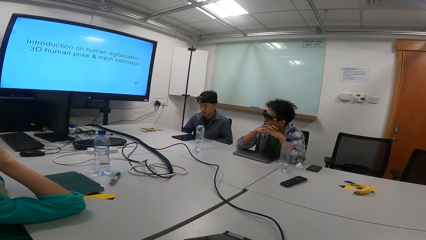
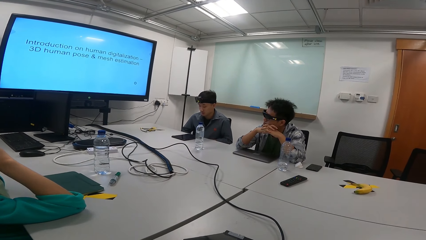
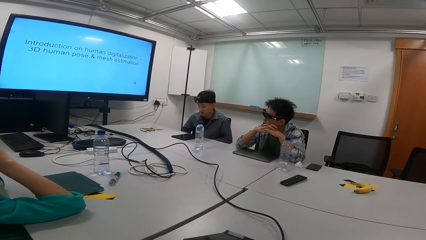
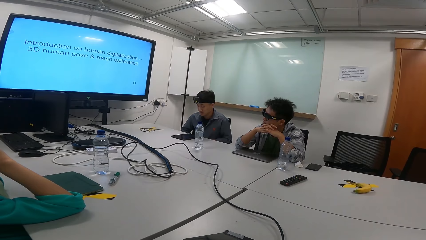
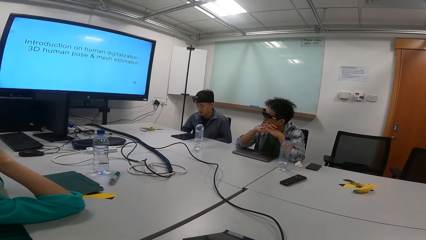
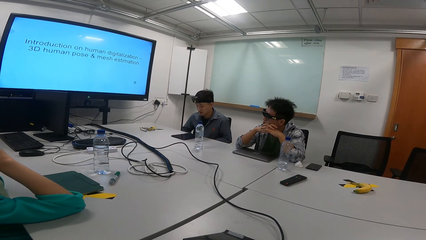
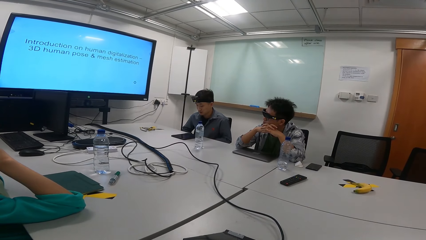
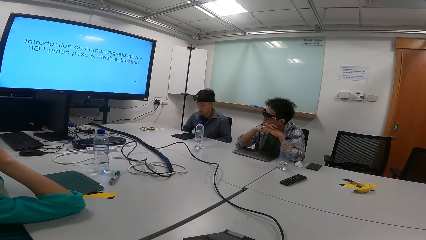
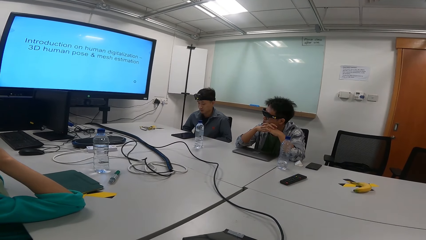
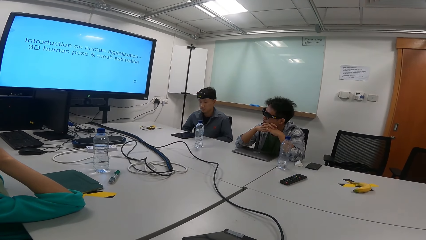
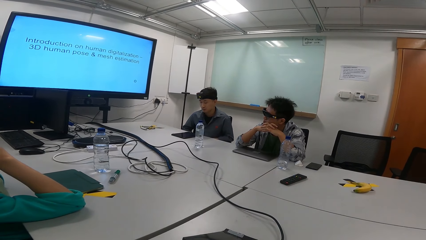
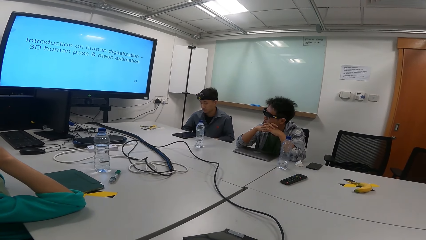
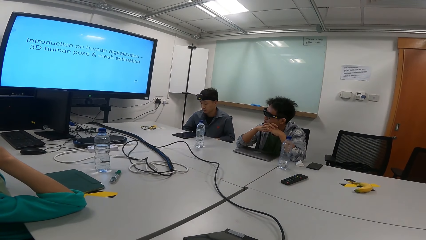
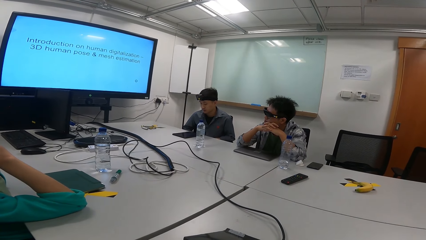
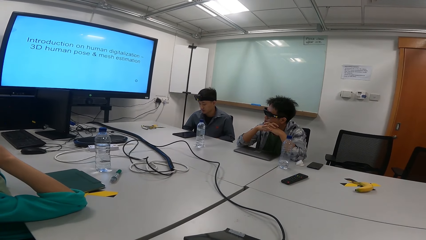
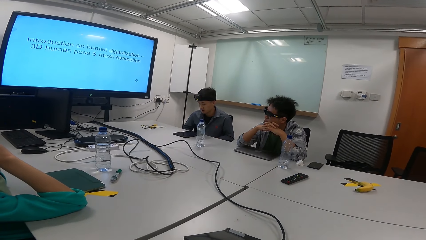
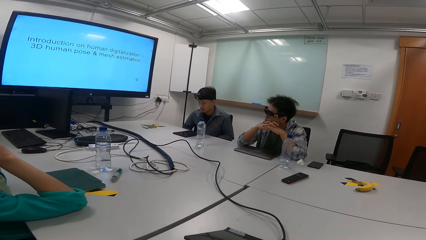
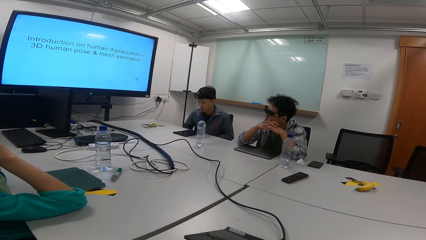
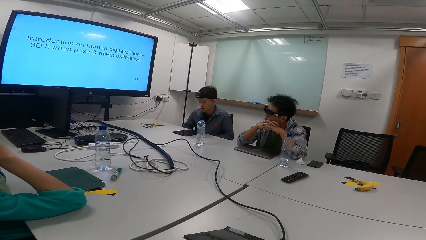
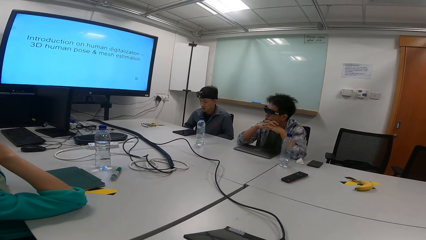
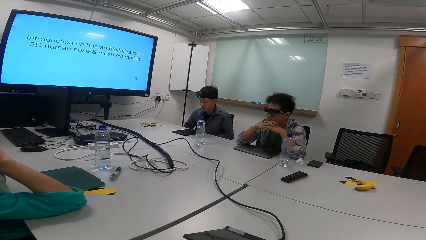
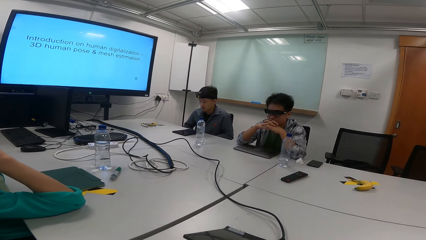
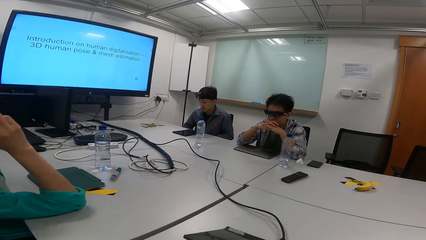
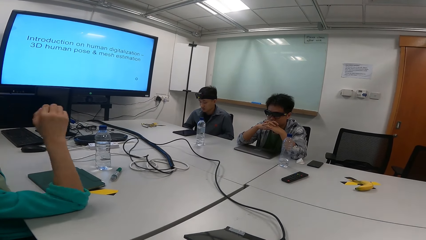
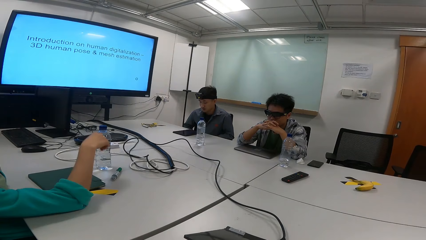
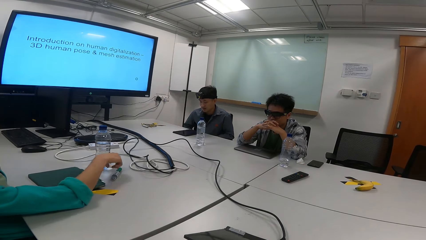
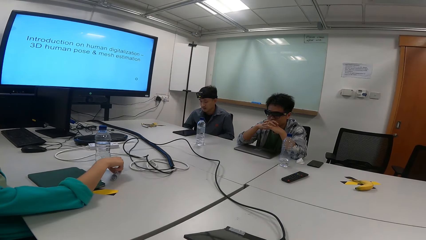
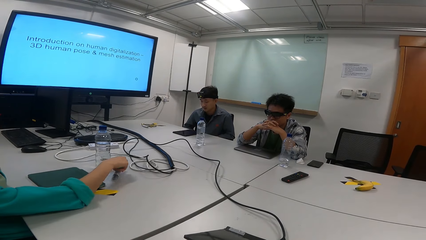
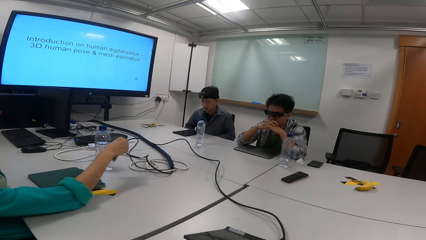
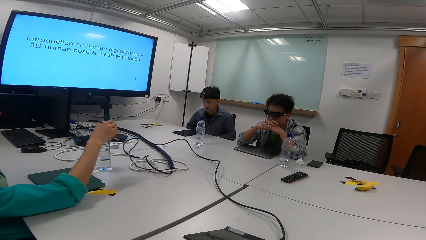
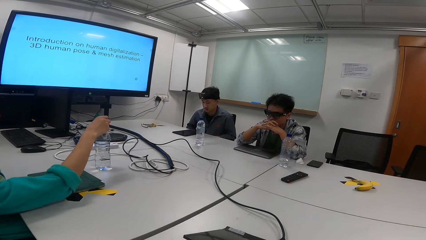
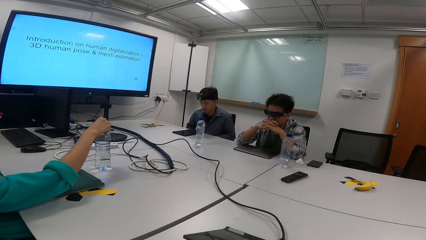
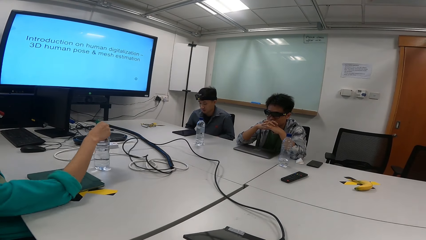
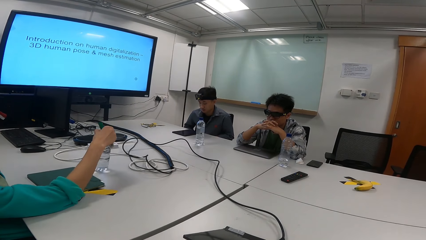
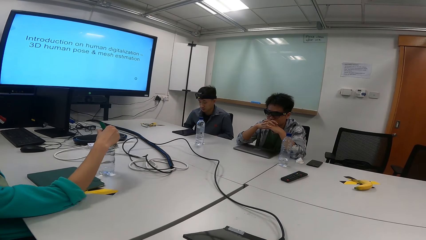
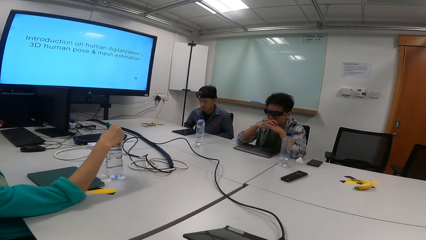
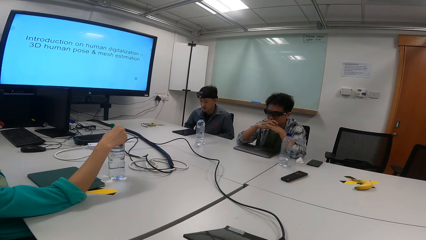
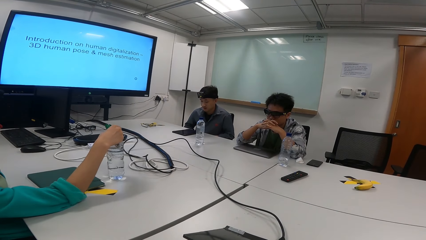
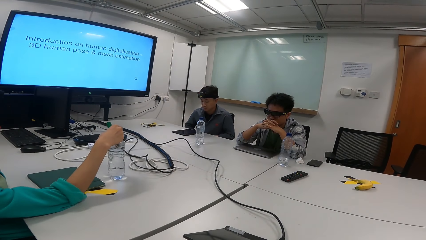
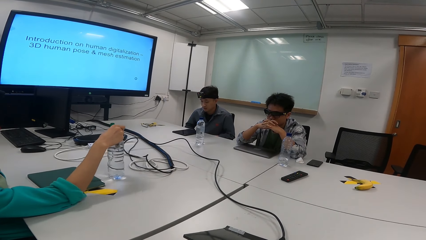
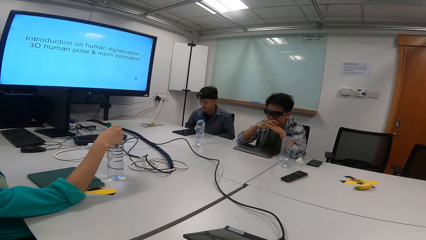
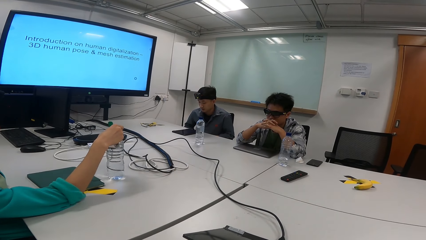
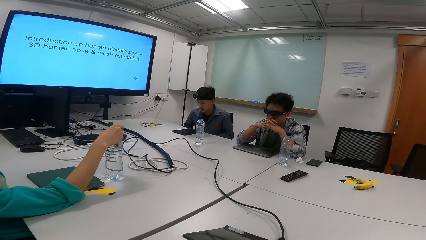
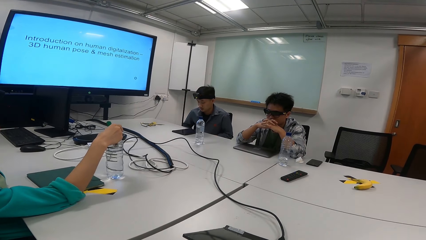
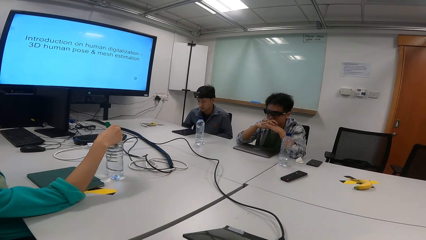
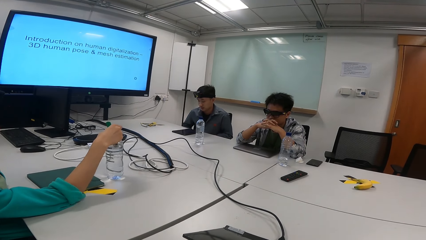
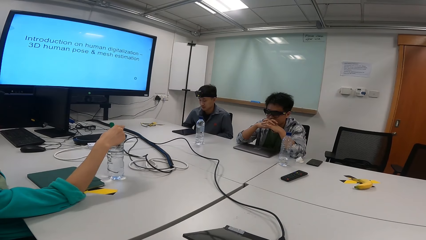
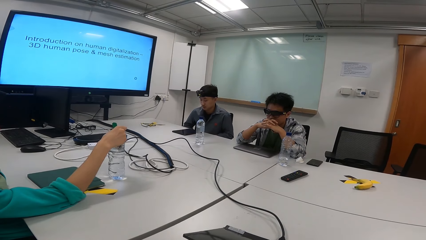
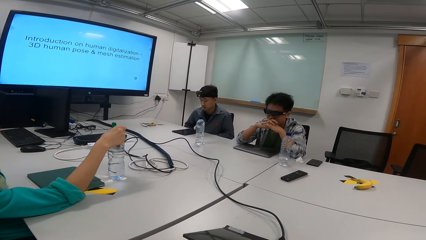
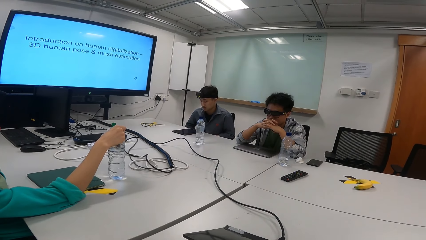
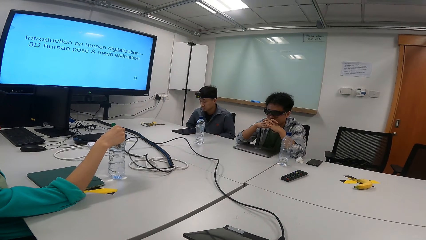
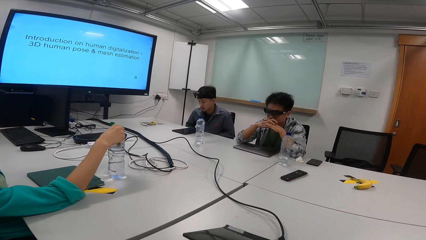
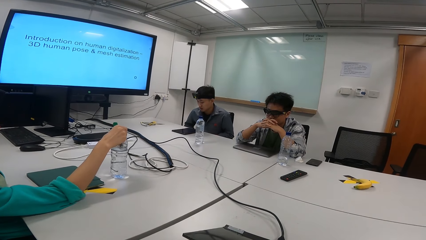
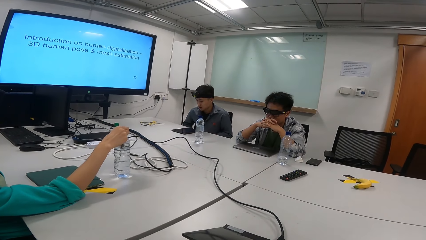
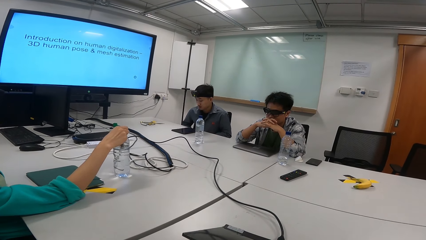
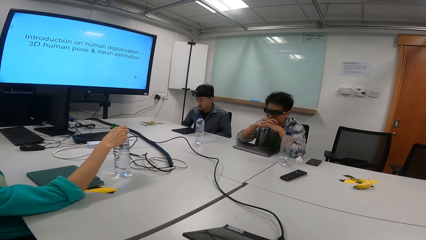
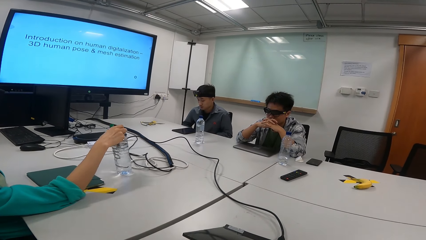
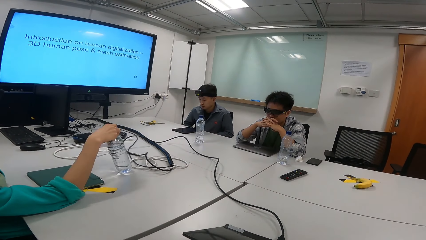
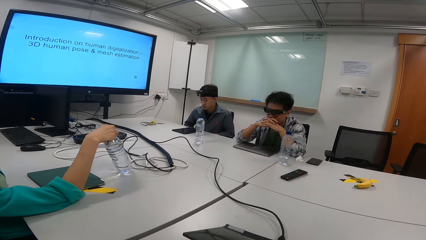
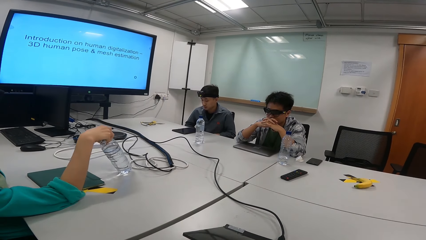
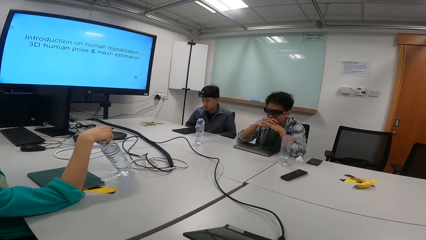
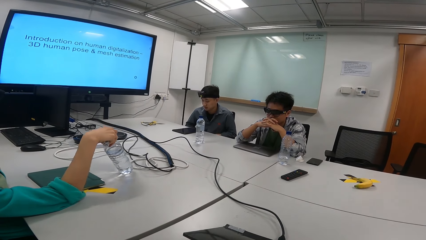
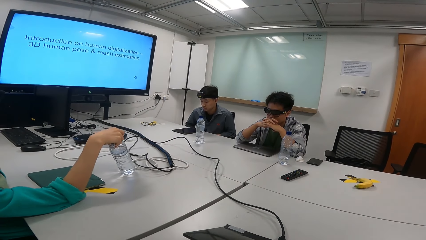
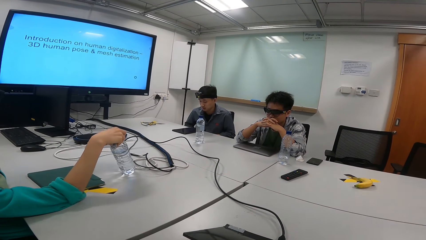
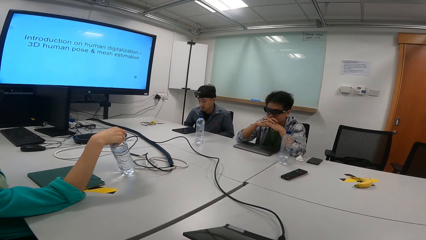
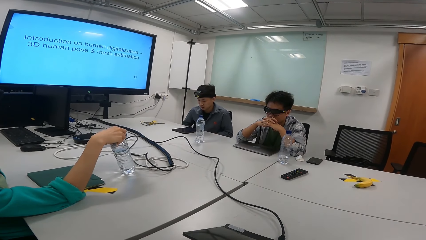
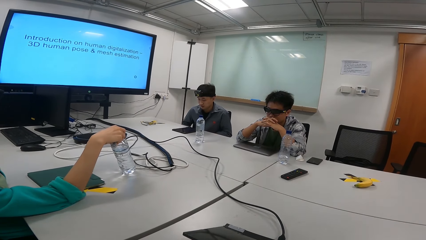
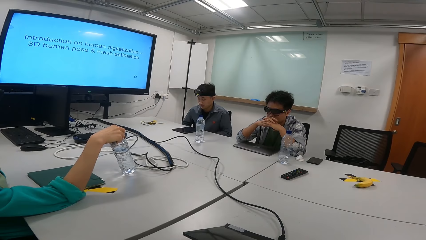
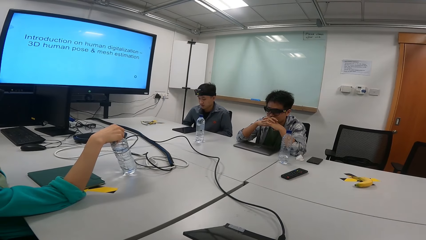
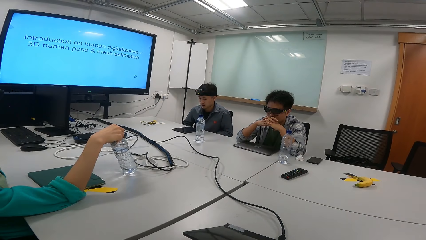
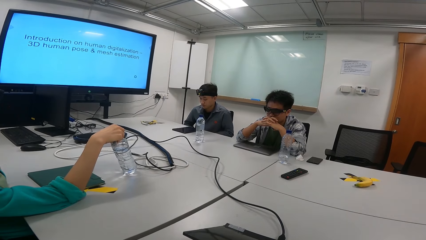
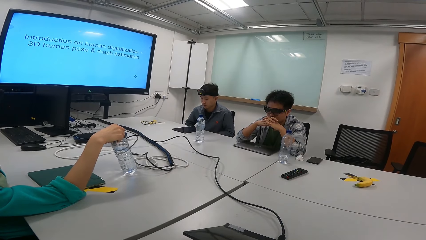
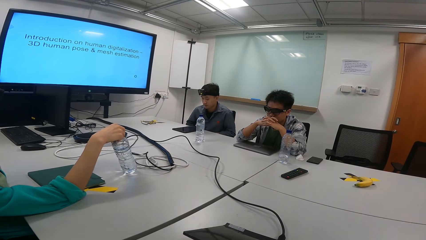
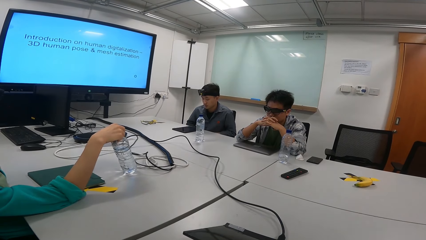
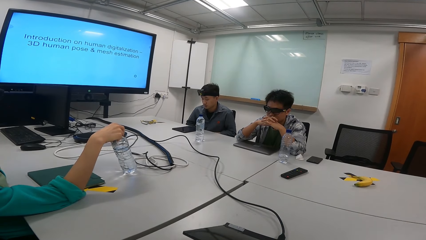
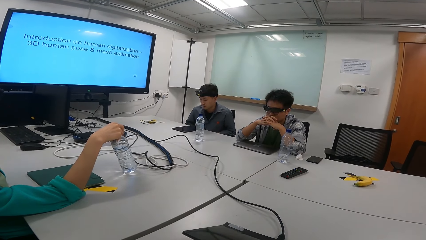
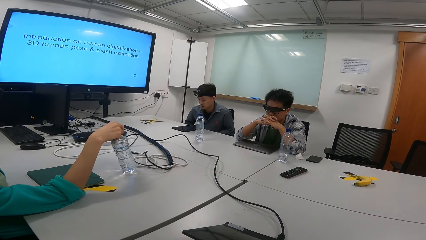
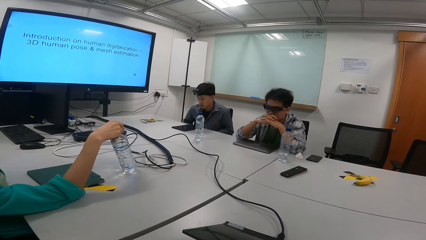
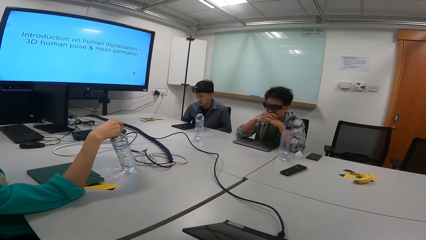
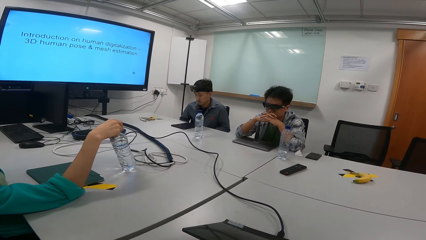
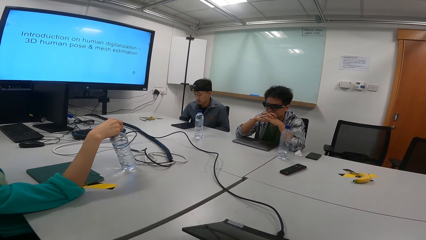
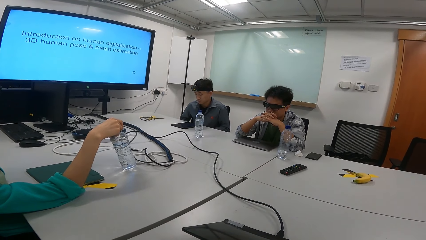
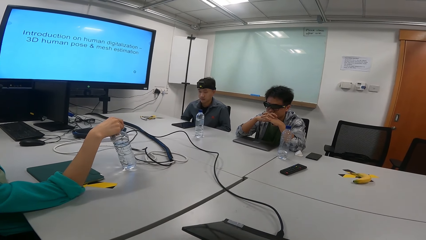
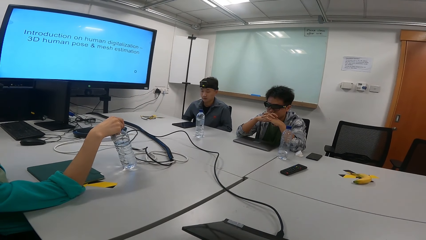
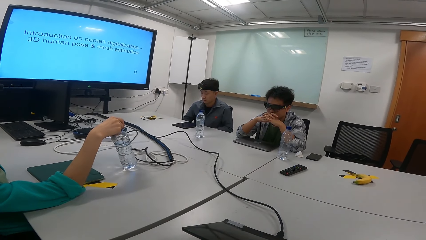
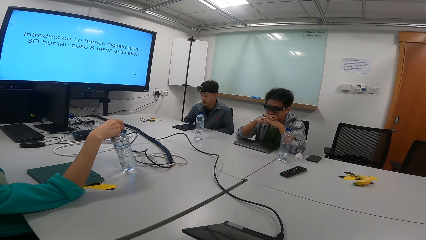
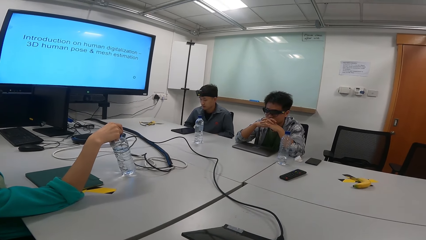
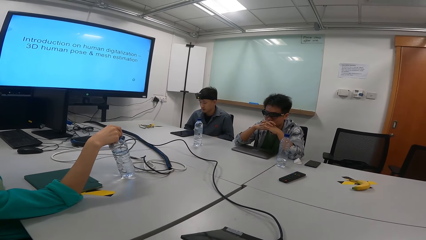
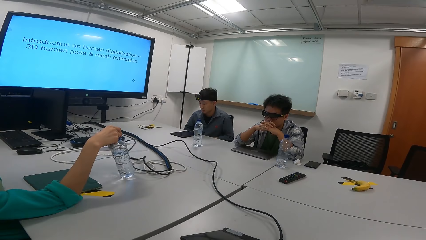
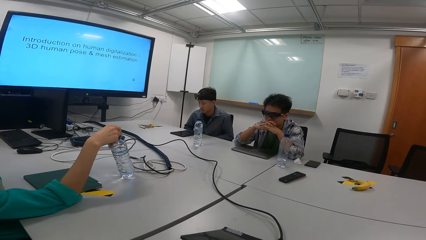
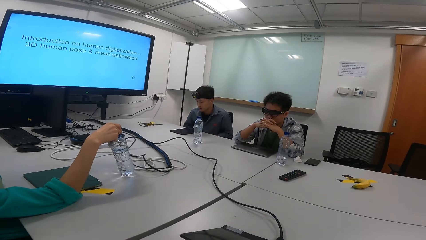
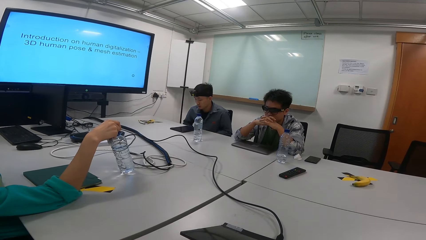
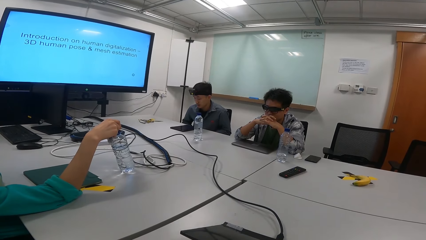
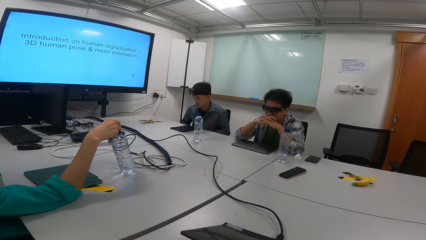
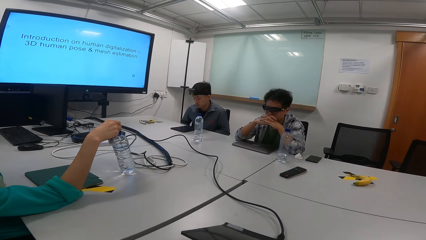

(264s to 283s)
A person picks up a marker pen from the table. The person moves a bottle on the table. The person touches water.
